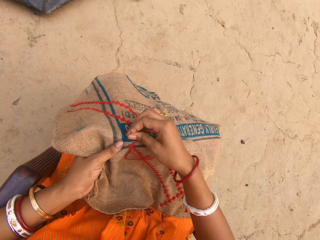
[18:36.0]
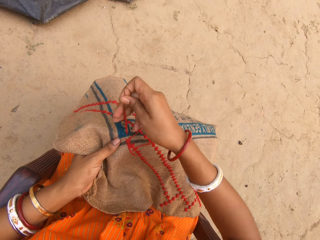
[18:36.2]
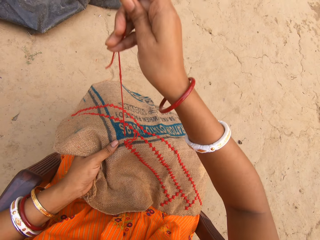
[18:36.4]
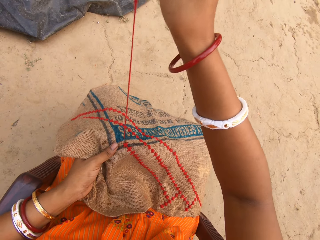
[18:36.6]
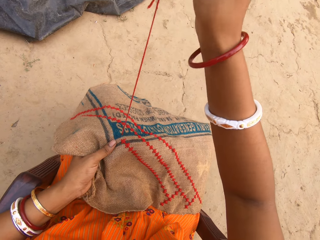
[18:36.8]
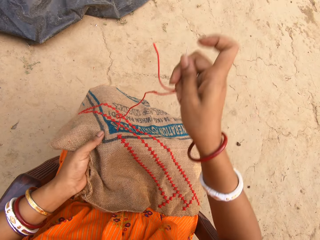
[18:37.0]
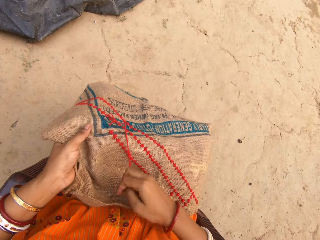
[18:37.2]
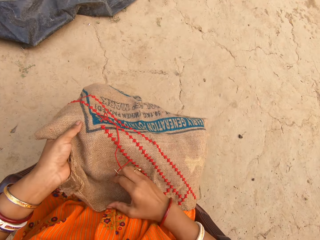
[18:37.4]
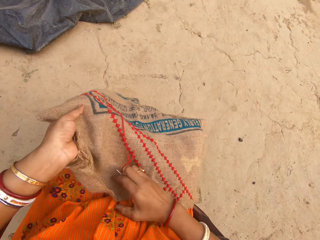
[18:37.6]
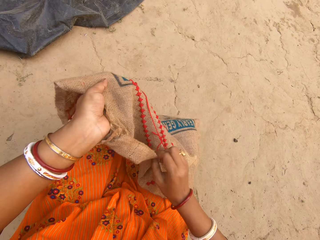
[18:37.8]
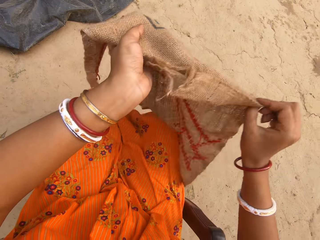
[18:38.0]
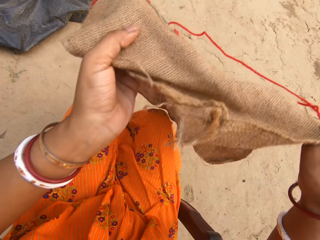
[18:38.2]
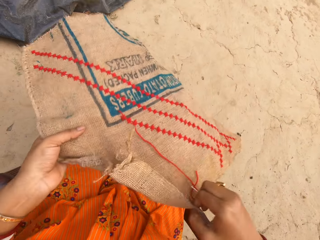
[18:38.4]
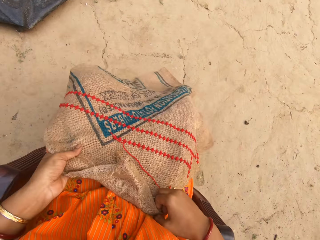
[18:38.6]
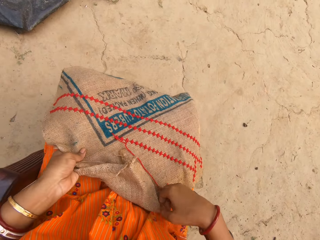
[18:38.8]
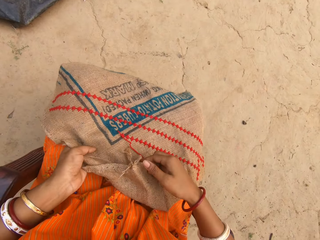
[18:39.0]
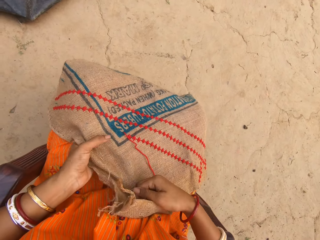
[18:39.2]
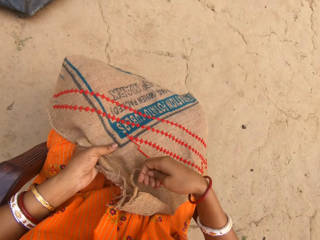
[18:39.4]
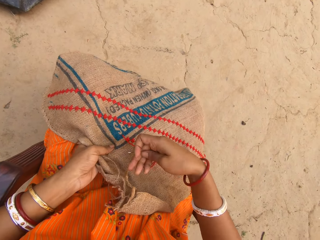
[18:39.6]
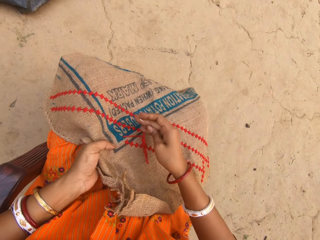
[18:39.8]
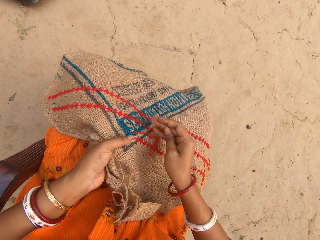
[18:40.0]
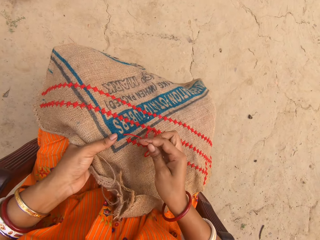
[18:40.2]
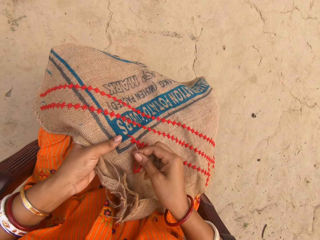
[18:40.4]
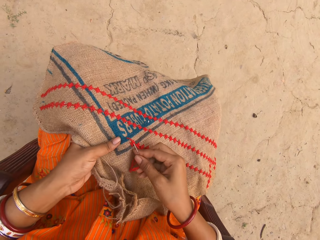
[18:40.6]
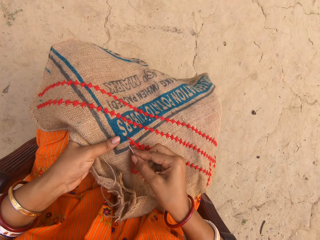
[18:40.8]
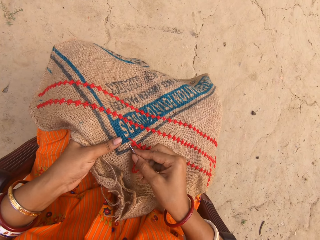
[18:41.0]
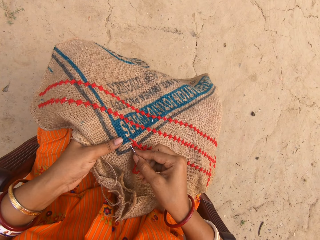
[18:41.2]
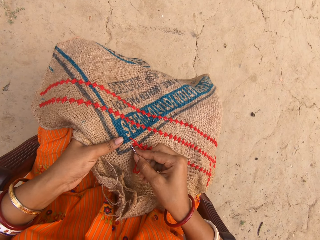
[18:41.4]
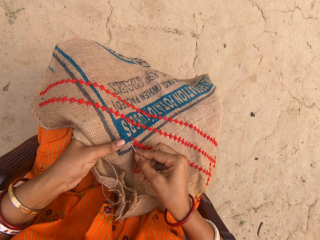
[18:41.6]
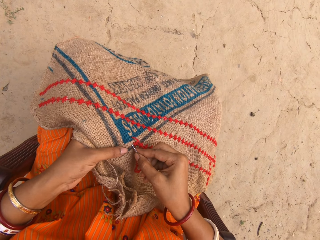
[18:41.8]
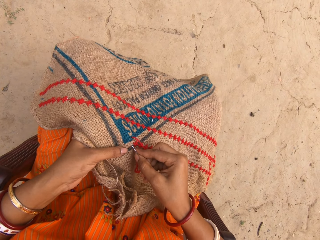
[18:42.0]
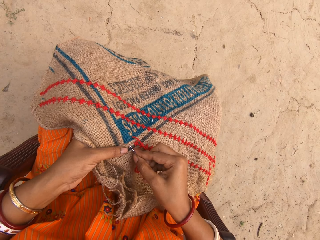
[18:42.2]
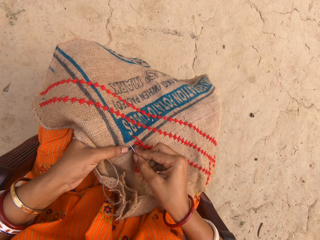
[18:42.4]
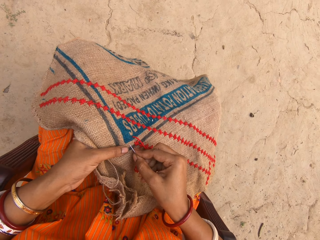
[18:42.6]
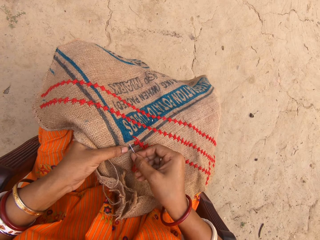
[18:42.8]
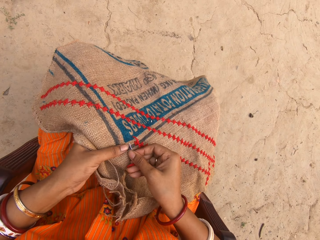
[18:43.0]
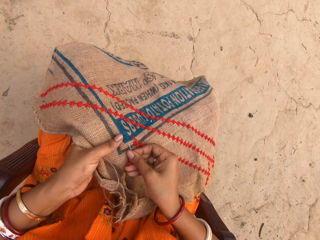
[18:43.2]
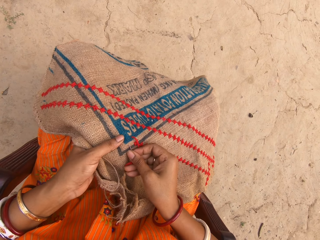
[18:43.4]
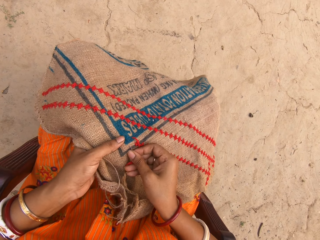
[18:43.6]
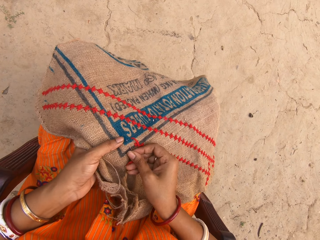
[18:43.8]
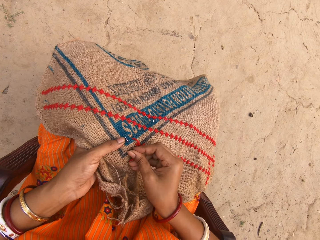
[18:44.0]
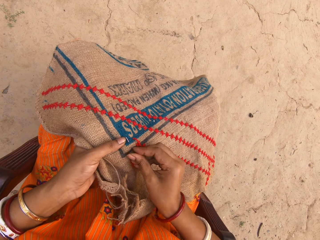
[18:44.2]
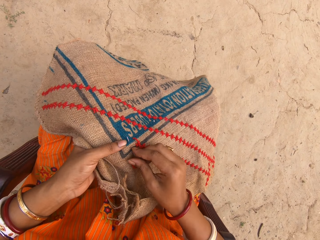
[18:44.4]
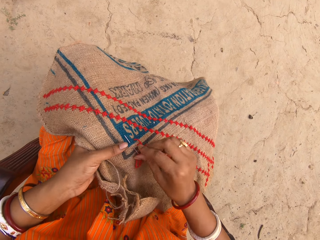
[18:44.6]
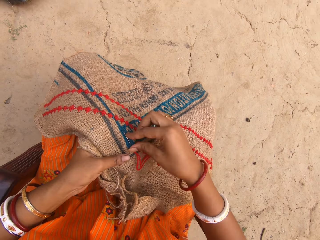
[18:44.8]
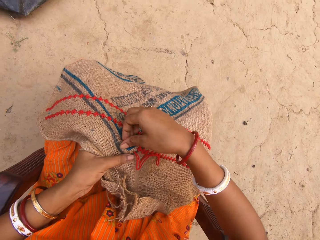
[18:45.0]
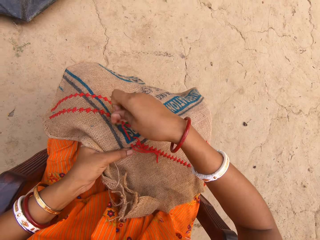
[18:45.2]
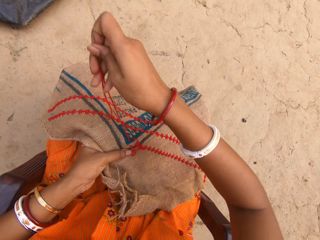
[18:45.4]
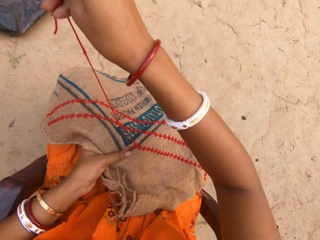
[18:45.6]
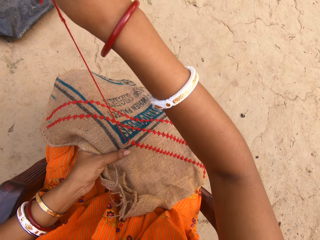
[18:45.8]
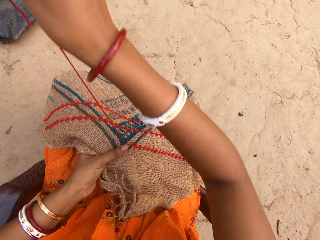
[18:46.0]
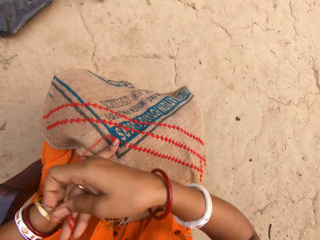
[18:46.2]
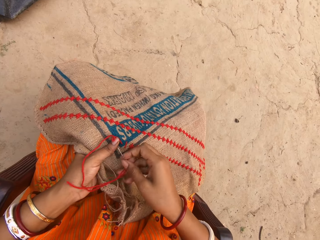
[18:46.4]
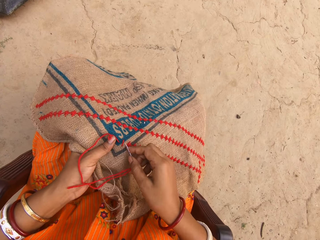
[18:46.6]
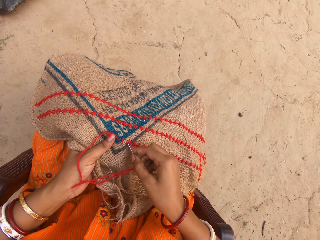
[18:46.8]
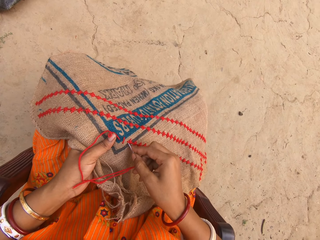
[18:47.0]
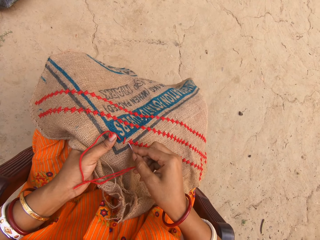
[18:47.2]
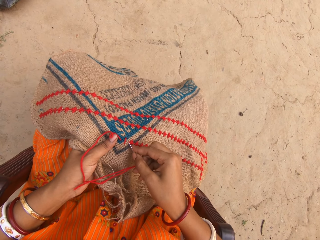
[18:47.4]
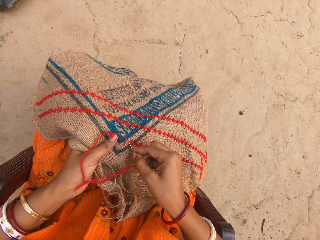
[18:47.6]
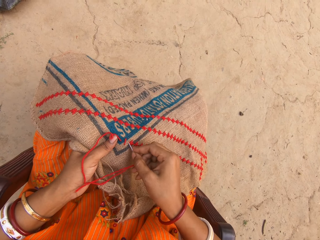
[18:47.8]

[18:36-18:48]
The camera wearer adjusts the piece of cloth or sack on her laps with her hands. She lifts the sack and drops the sack. She wipes the piece of cloth on her laps with her right hand. She moves a thread. She makes cross-stitches on the piece of cloth on her laps with the needle and the thread in her right hand.

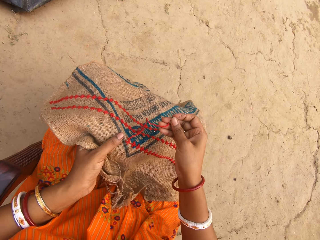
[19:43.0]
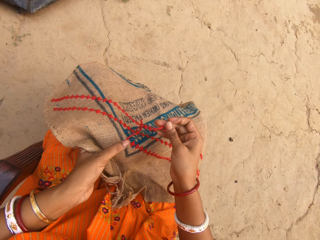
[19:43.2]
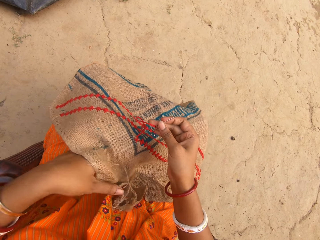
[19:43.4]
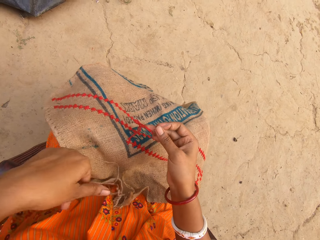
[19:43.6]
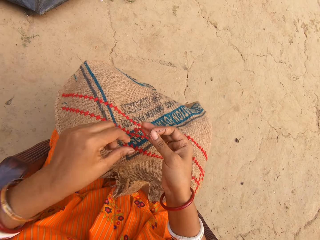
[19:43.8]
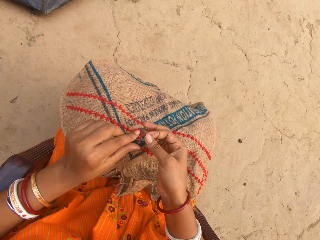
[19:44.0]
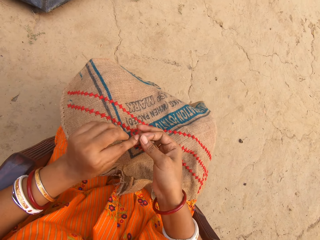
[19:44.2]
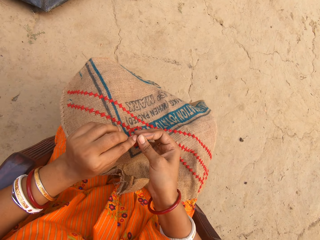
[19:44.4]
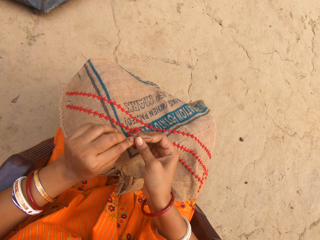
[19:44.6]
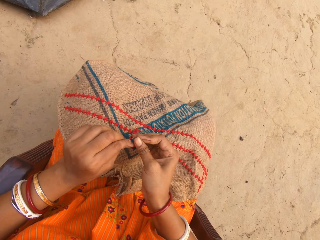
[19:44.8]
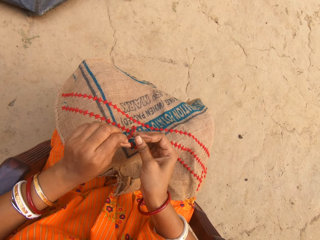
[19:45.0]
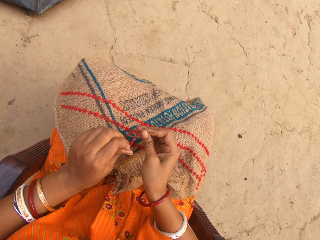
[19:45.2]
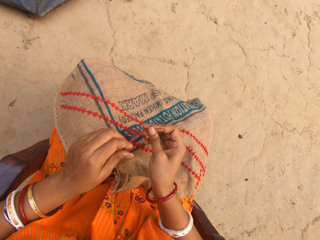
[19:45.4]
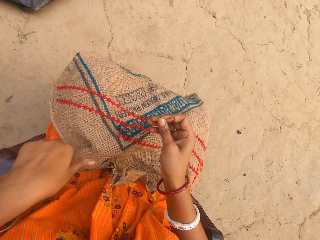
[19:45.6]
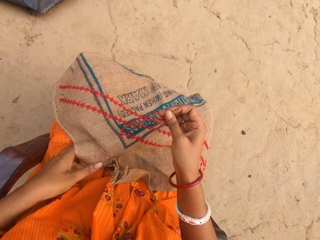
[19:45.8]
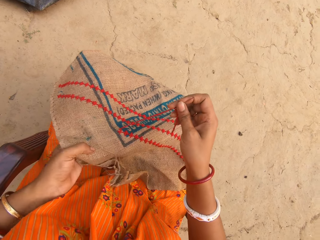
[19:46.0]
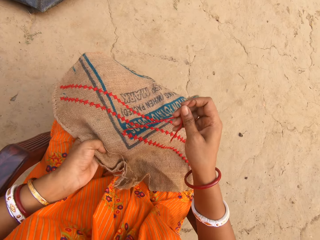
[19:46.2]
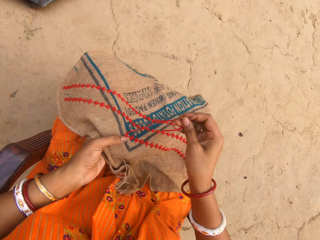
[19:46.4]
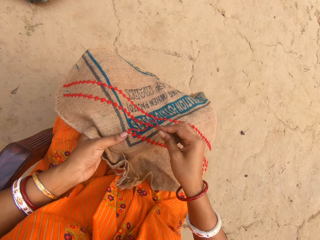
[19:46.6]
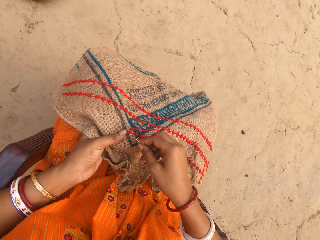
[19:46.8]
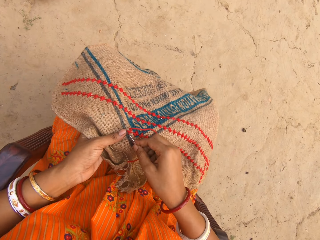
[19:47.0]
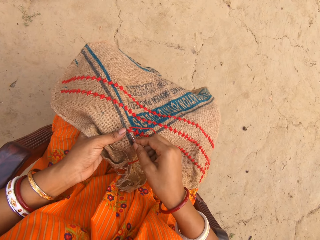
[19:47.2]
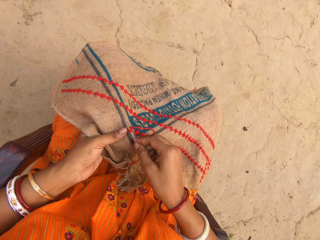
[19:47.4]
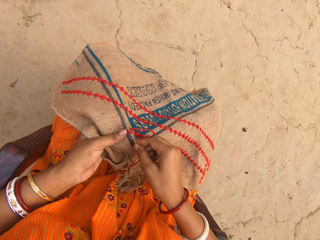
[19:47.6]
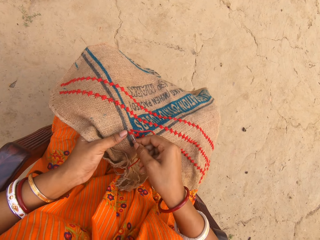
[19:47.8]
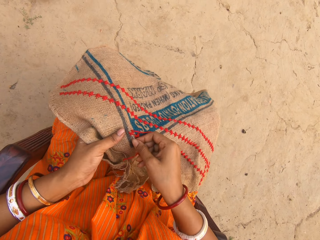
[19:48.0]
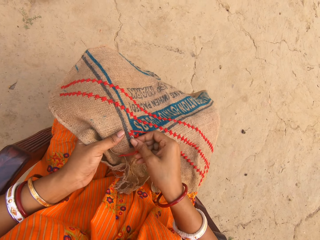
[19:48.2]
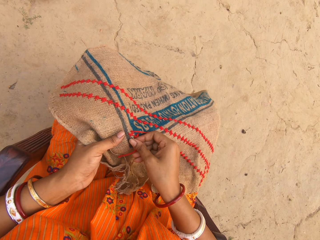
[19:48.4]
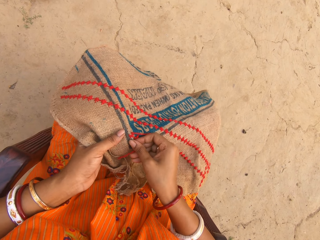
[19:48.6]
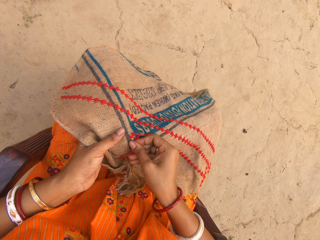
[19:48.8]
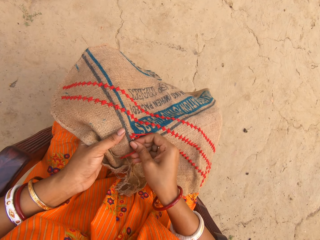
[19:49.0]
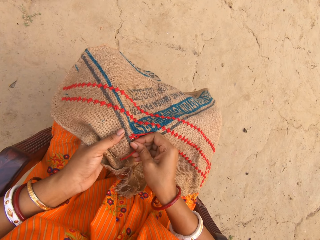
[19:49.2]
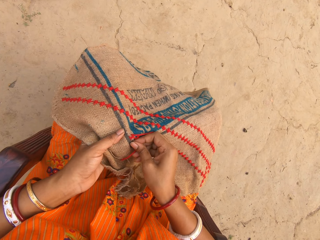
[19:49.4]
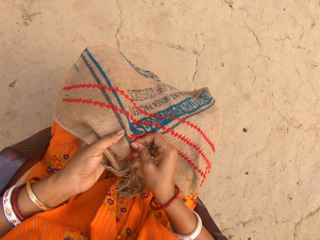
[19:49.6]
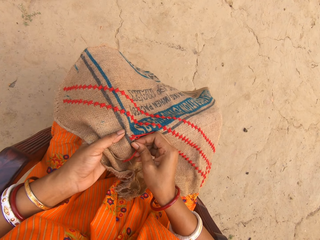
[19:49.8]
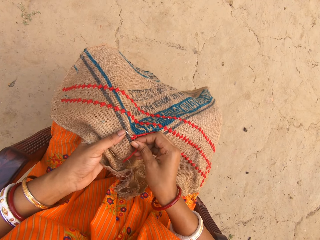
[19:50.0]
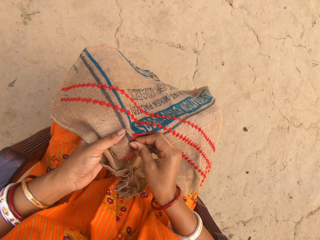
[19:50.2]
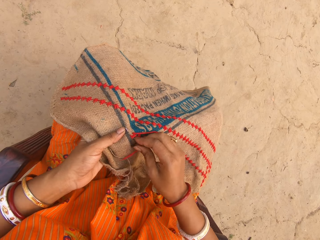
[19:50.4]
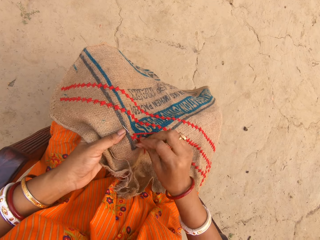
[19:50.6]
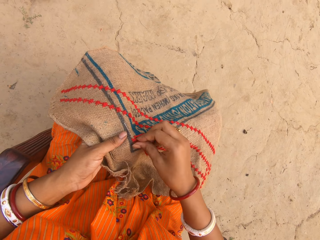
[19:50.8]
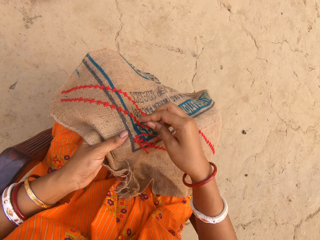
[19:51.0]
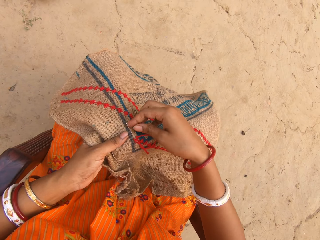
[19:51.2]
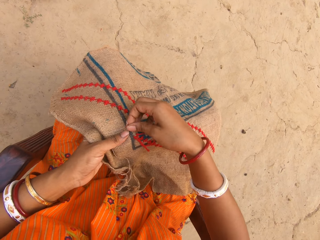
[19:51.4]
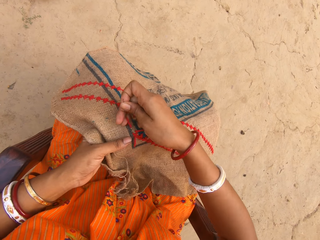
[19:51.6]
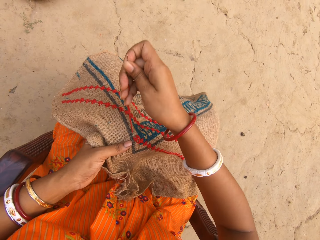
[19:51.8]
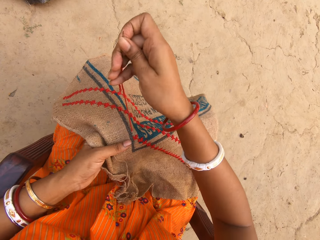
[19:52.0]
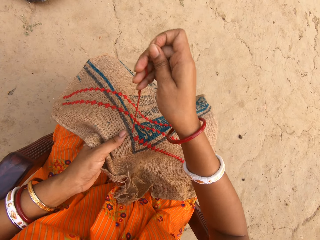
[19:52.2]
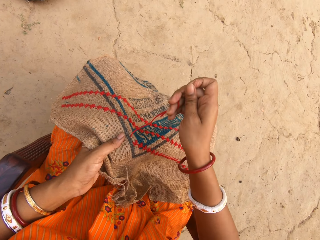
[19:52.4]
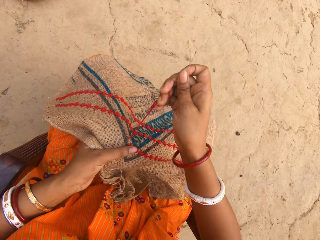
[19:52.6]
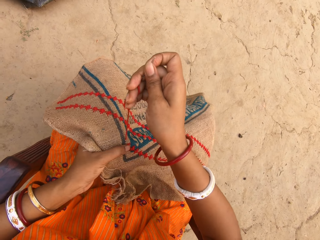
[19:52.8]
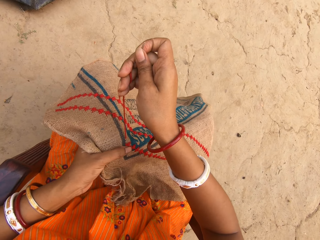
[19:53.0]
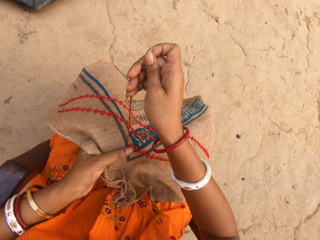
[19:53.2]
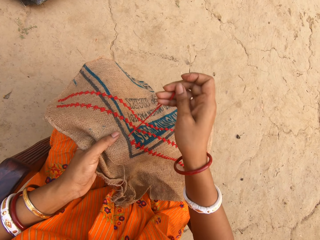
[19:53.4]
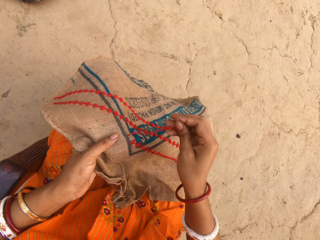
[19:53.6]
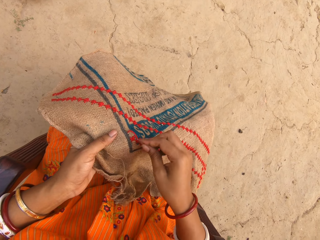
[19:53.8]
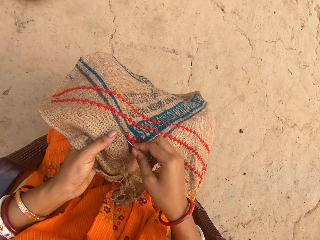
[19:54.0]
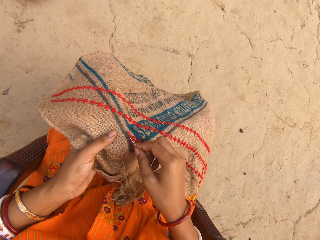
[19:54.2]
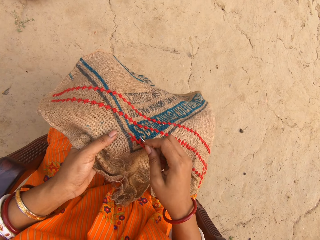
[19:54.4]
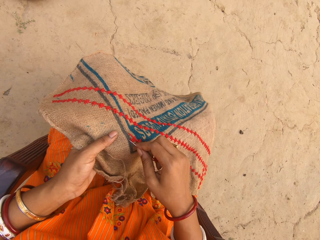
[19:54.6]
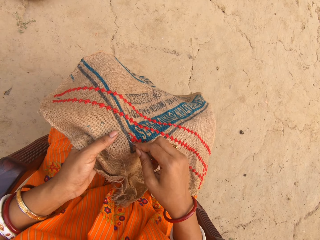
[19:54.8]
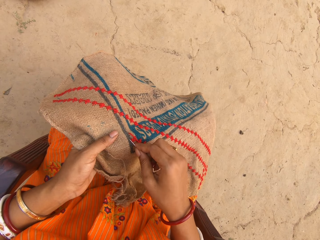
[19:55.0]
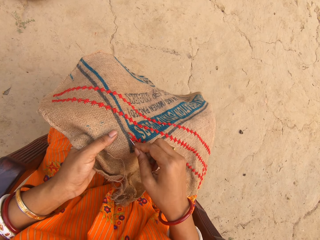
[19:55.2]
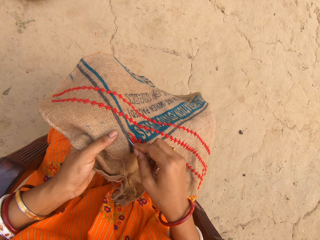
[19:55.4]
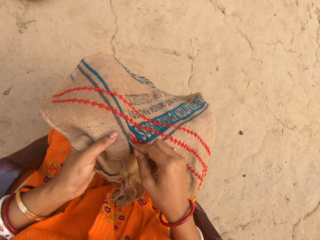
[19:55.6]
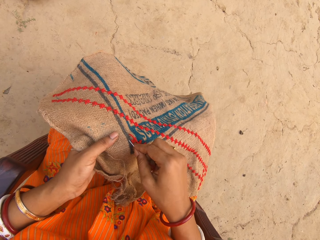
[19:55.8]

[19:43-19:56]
The camera wearer touches a thread. She pulls the thread on the needle in her right hand with her left hand. She holds the piece of cloth on her lap with her left hand. She makes cross-stitches on the piece of cloth on her laps with the needle and the thread in her right hand.
